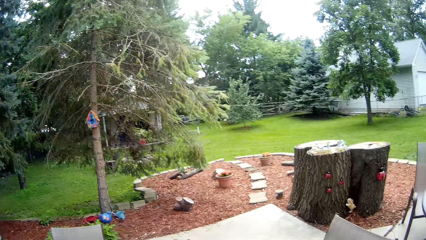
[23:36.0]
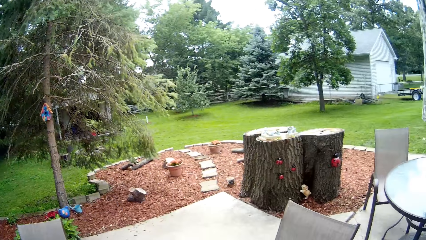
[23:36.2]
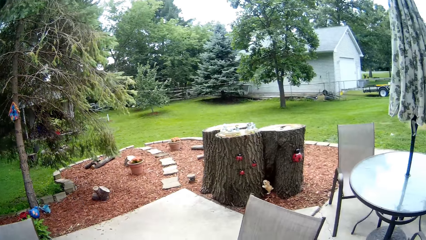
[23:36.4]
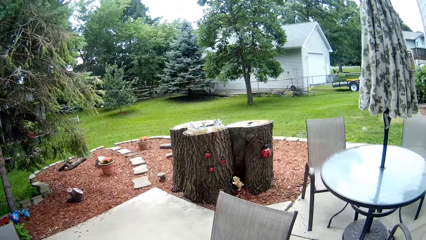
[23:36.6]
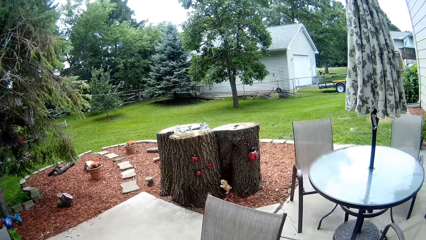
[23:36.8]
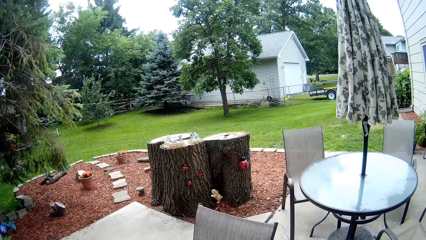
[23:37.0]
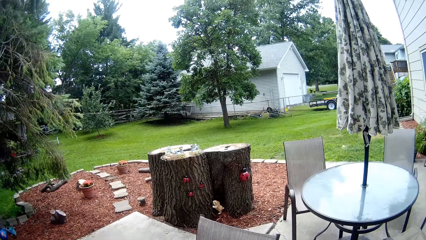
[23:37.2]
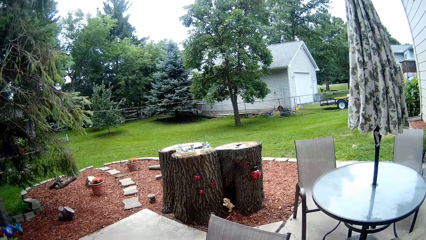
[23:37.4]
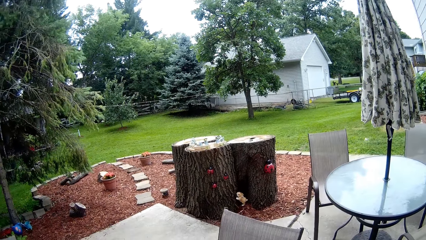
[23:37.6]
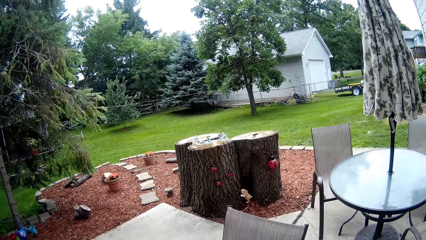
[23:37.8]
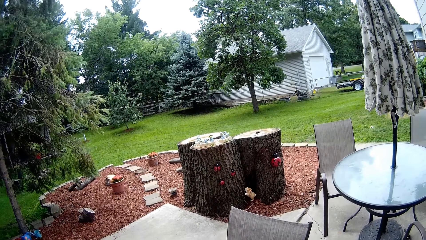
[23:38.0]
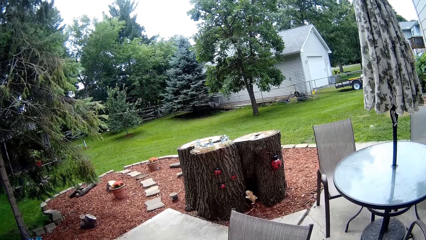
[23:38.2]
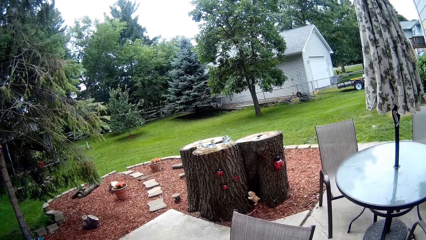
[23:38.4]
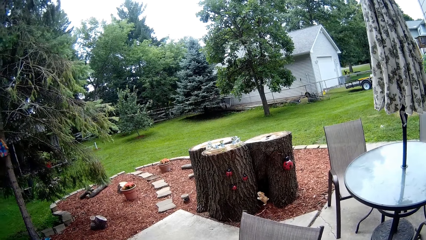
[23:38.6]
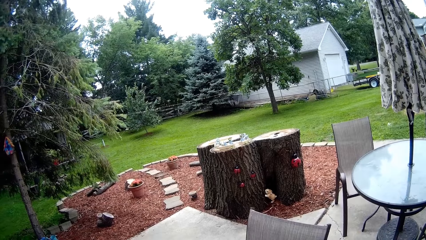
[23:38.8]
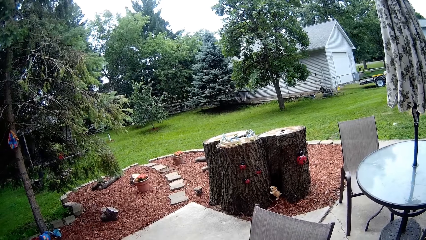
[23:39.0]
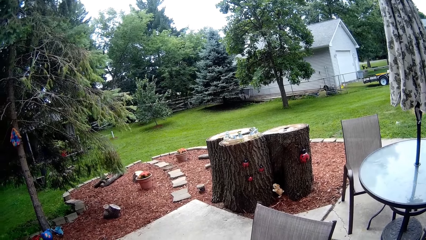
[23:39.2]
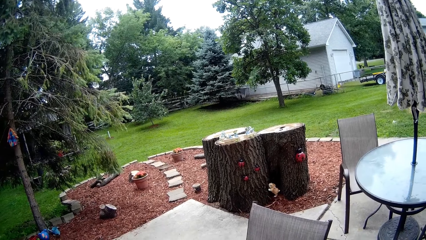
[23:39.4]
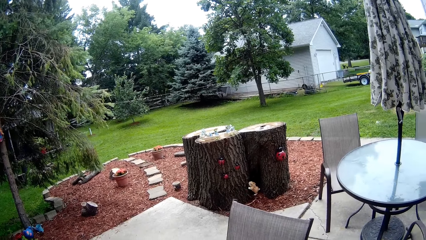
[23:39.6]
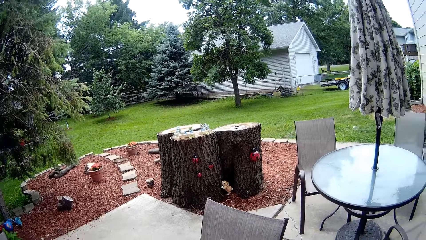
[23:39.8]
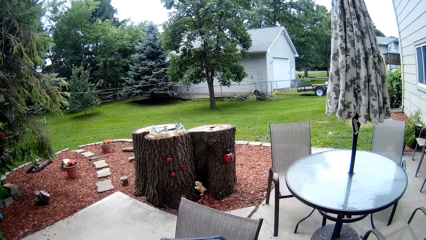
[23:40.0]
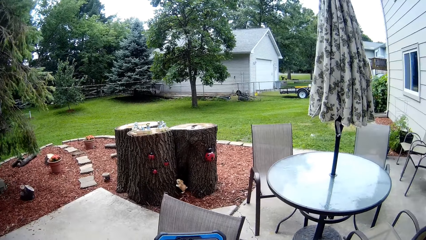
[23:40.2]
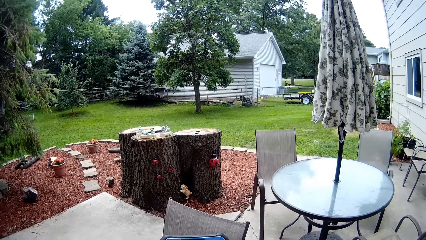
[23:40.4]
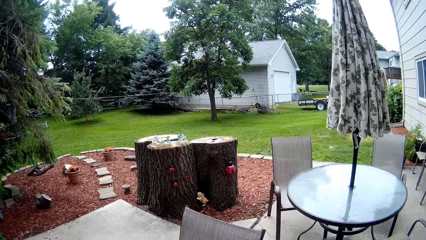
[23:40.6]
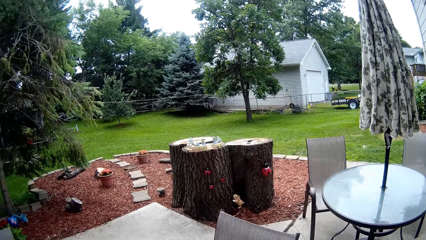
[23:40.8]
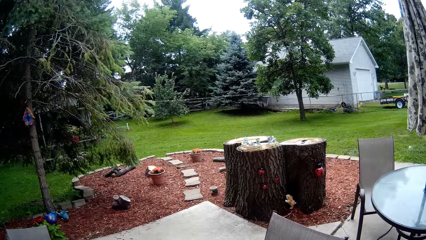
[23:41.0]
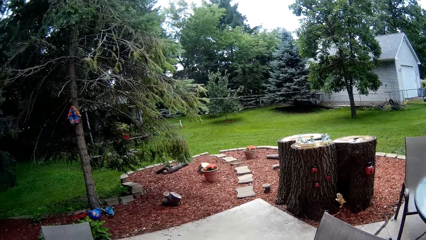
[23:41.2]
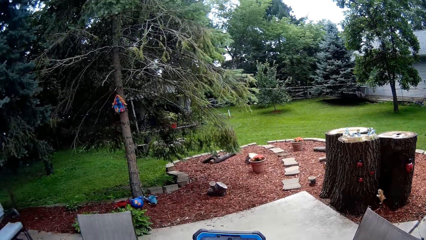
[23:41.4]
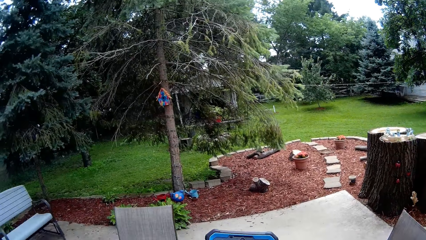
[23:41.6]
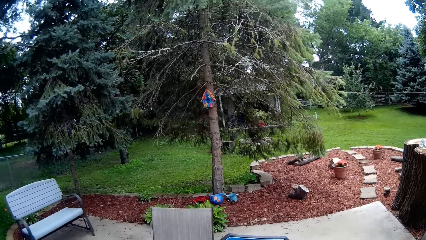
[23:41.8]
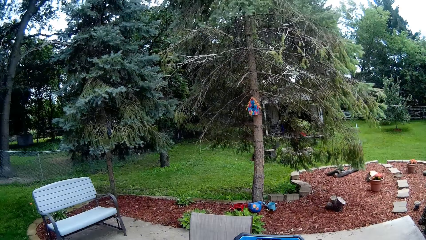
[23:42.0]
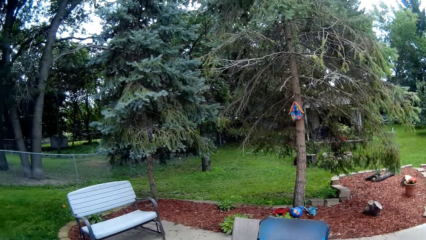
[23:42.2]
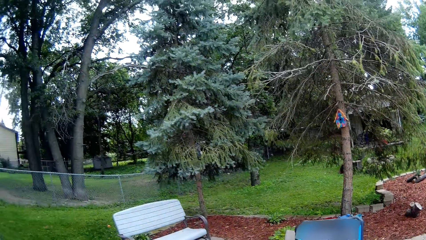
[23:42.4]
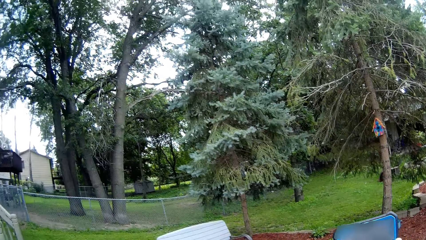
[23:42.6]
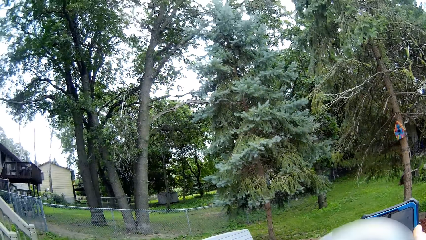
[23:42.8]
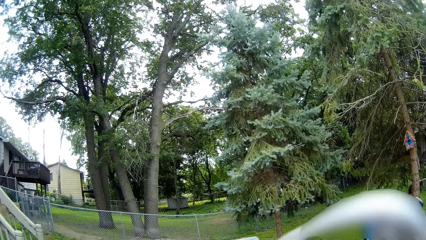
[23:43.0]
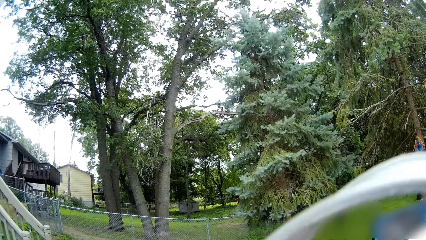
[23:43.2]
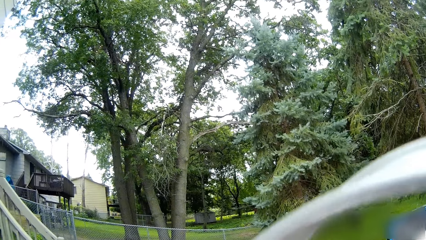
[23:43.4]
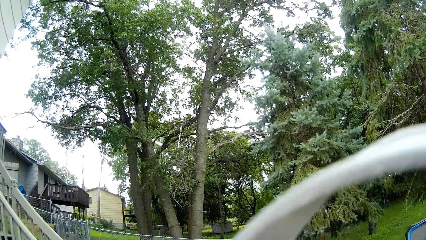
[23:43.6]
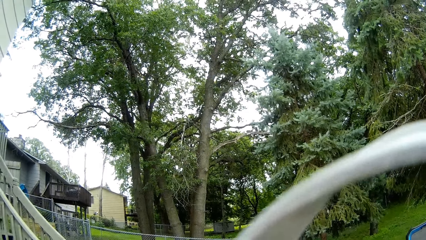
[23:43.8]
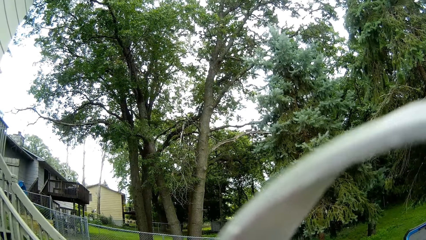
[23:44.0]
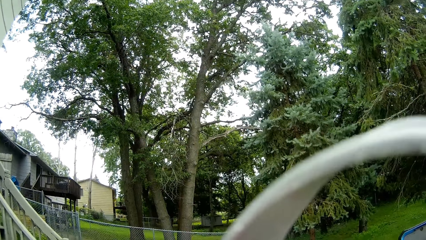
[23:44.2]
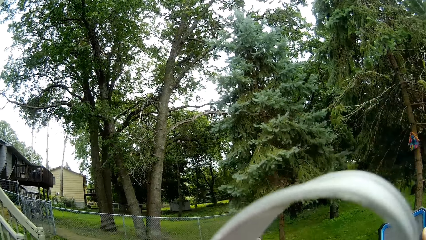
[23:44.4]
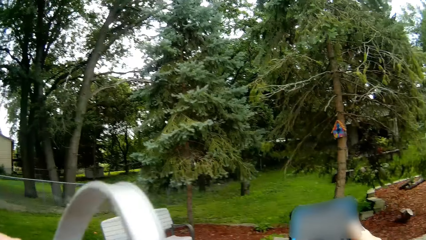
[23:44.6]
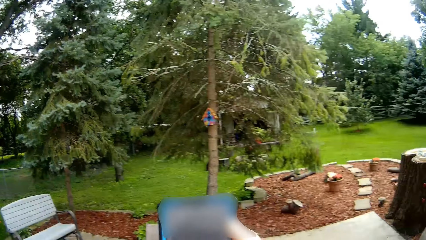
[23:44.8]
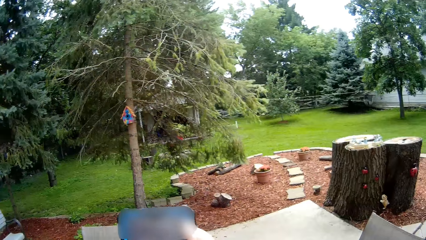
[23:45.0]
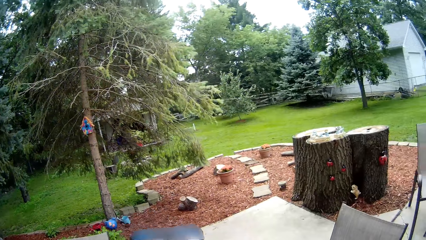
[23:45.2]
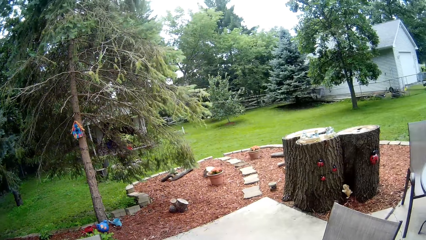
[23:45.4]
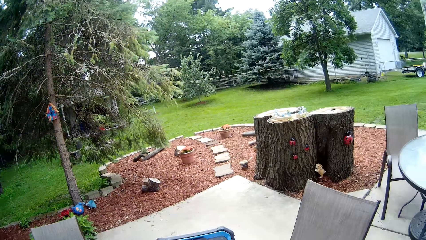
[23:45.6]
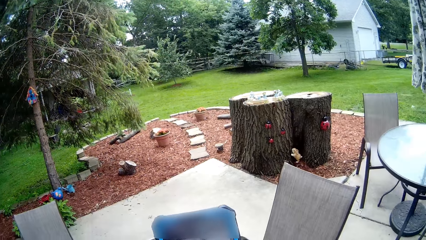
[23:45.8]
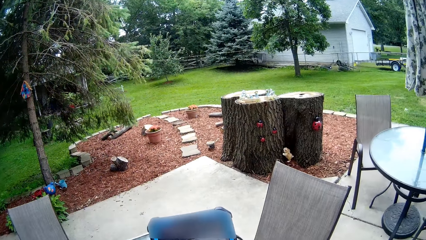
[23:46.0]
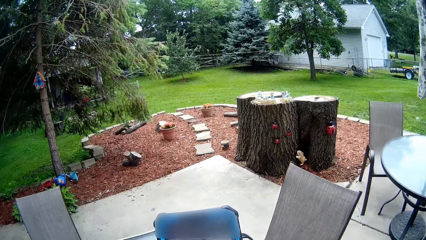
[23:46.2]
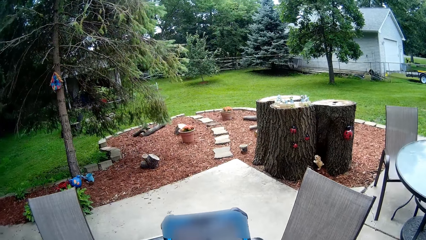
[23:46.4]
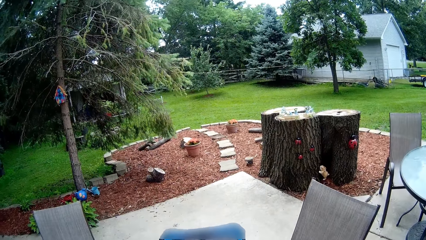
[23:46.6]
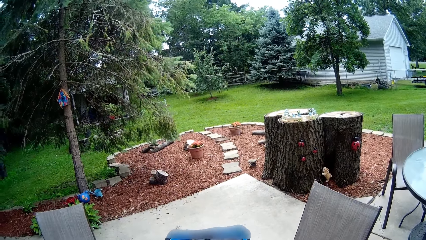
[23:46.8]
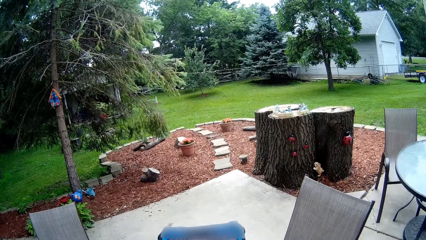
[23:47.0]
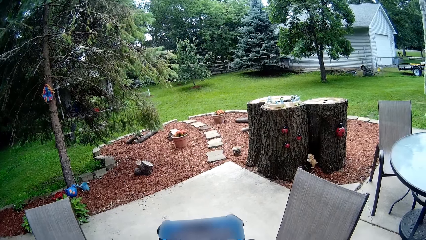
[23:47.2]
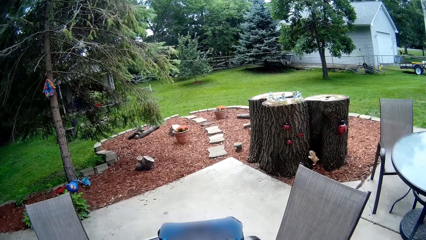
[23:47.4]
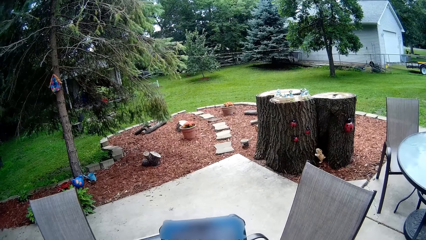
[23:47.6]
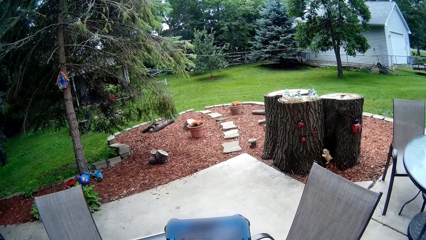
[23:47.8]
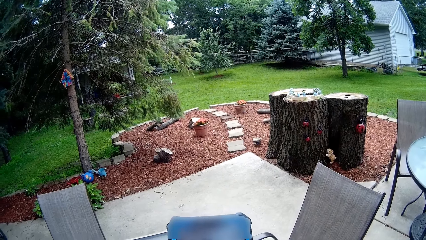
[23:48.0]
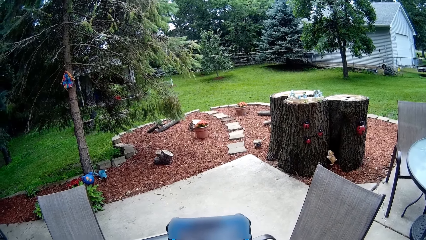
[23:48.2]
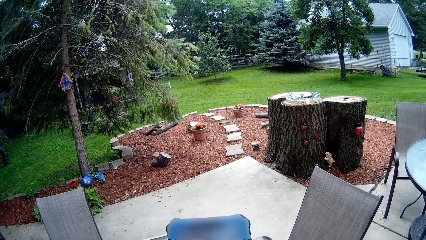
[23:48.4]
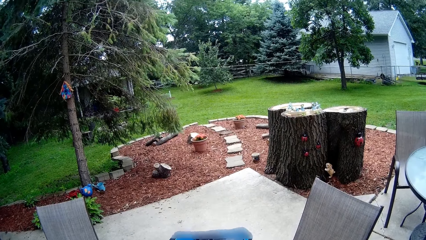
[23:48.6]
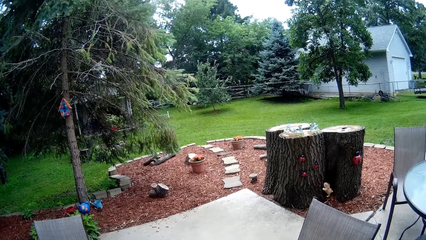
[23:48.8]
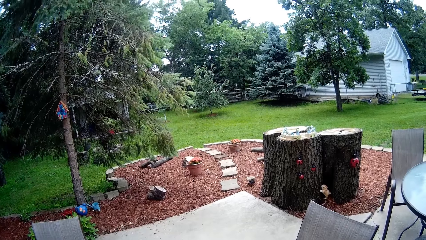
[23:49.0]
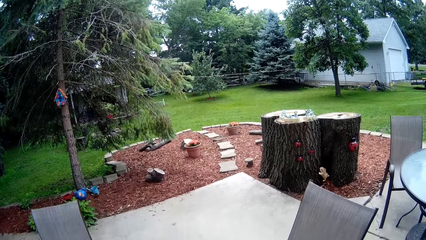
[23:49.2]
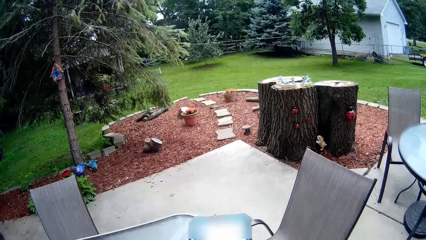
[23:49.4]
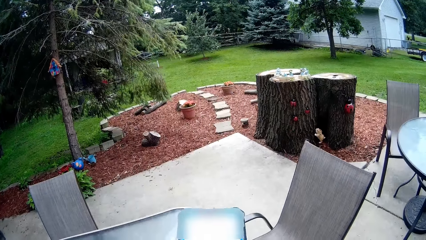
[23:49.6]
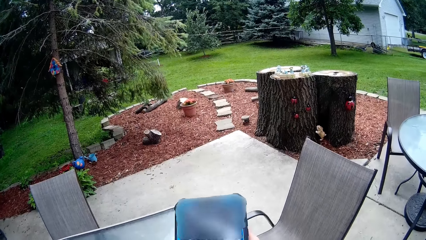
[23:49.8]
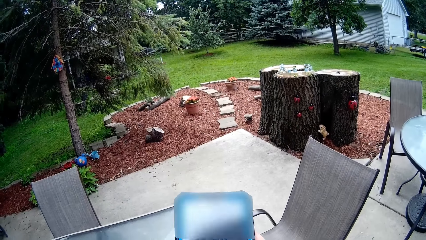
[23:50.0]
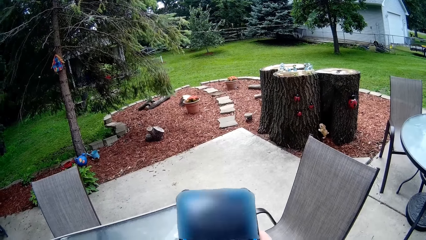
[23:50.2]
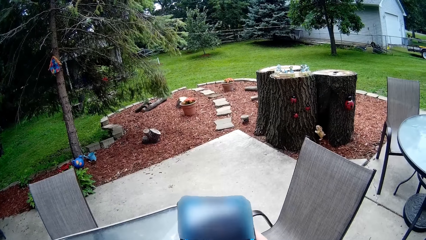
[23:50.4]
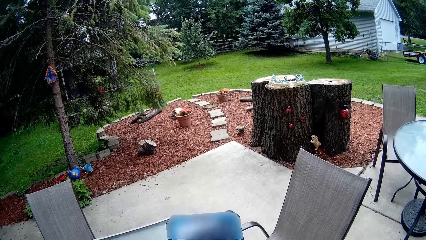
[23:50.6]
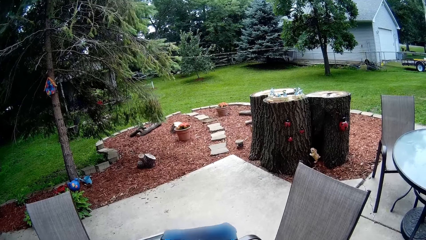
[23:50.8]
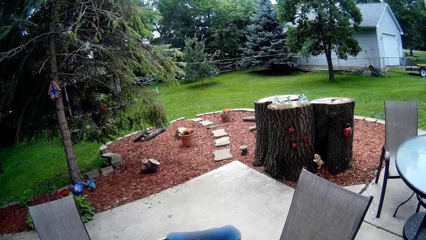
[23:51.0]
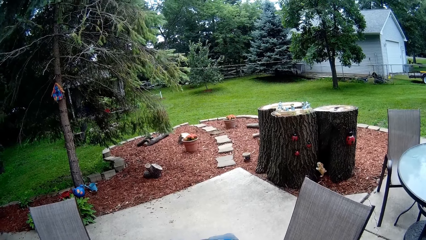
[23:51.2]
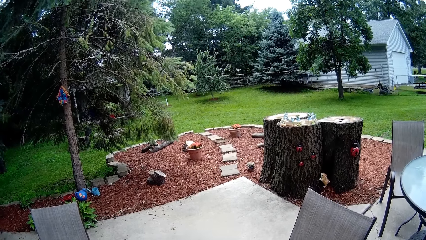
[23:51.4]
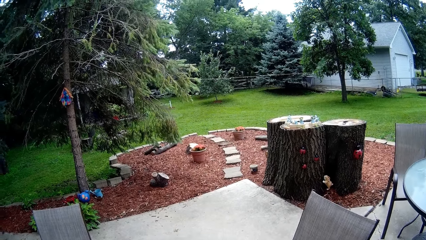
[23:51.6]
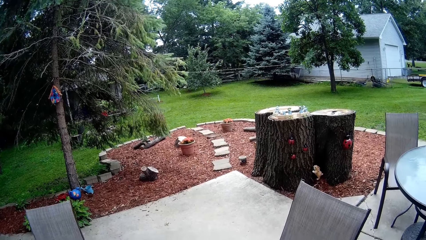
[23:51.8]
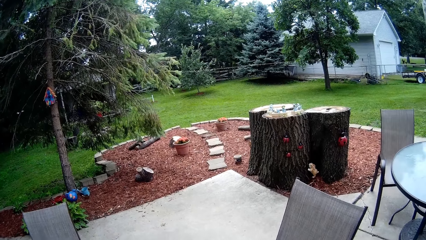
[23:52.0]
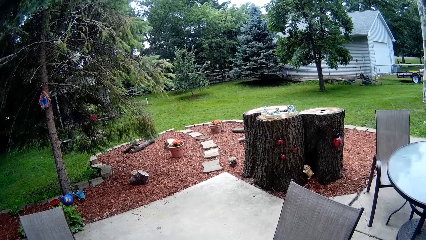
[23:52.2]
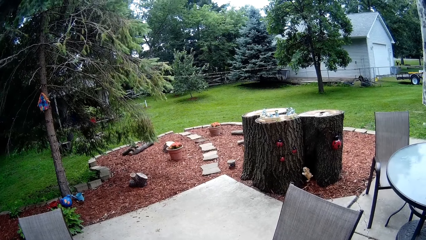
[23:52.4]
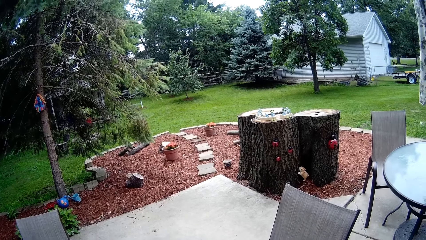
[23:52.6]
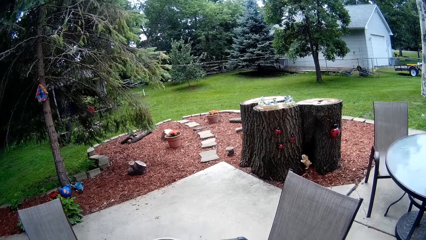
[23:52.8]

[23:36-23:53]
The camera wearer looks around. They stand up. They look around.
